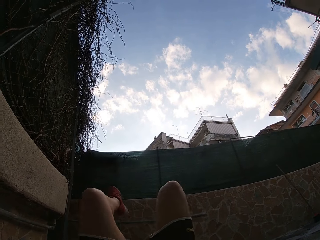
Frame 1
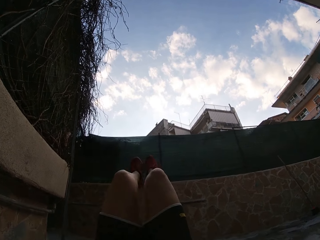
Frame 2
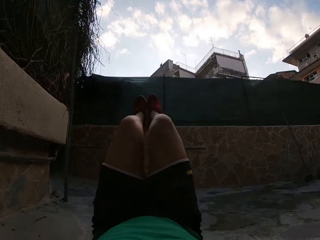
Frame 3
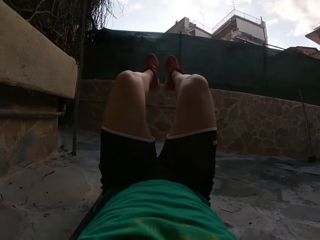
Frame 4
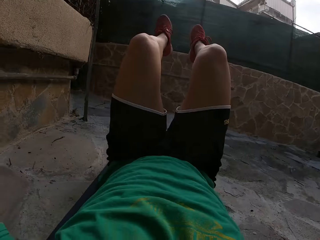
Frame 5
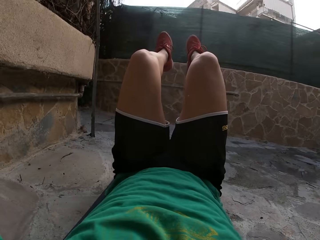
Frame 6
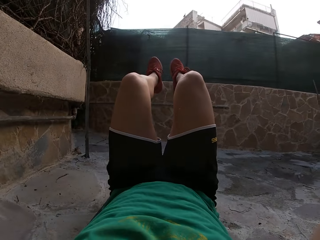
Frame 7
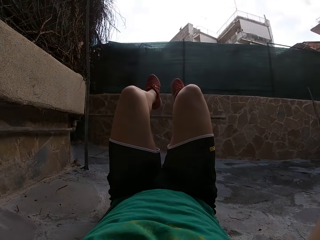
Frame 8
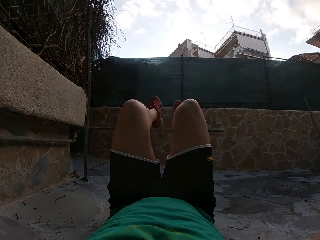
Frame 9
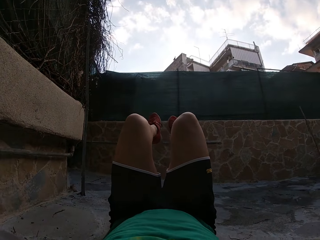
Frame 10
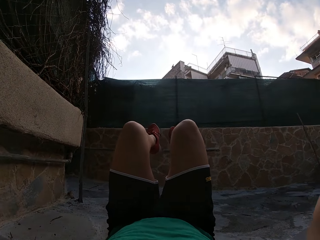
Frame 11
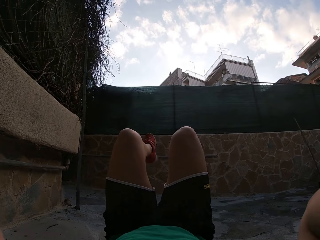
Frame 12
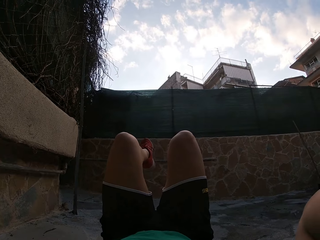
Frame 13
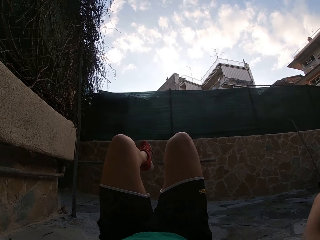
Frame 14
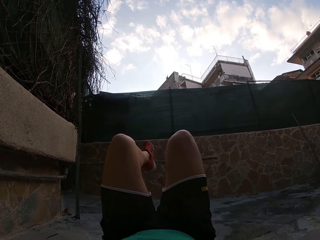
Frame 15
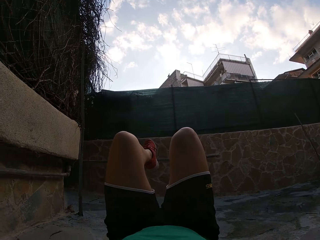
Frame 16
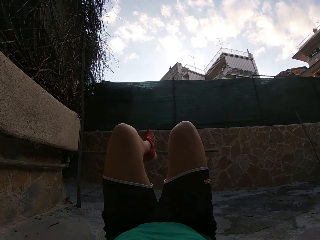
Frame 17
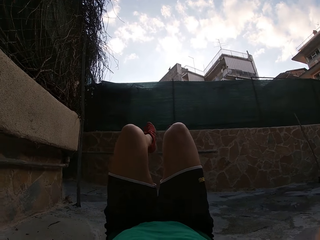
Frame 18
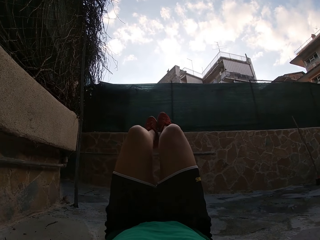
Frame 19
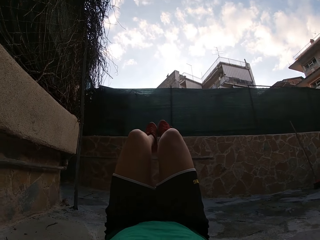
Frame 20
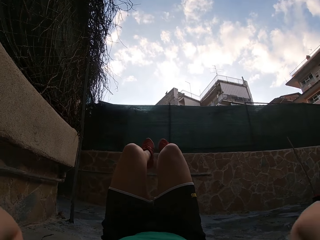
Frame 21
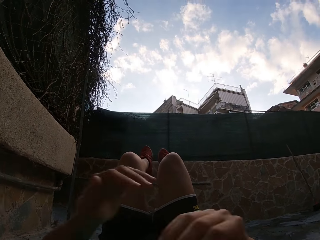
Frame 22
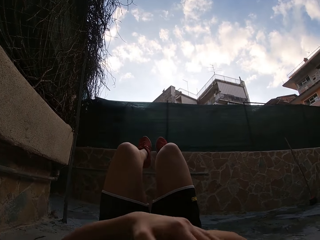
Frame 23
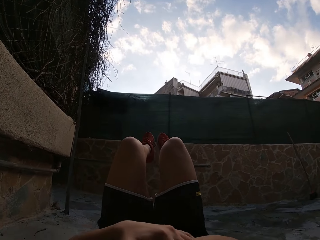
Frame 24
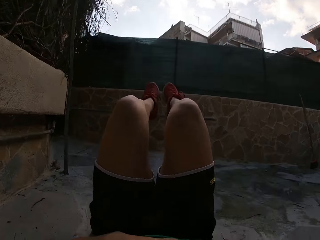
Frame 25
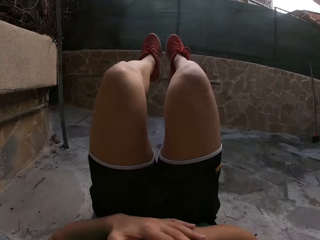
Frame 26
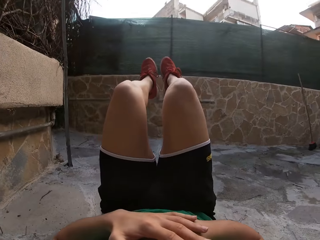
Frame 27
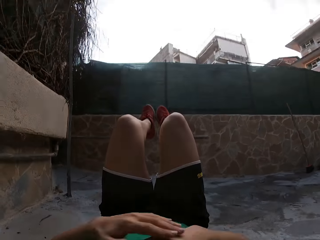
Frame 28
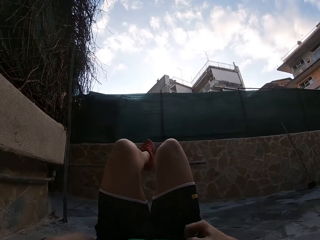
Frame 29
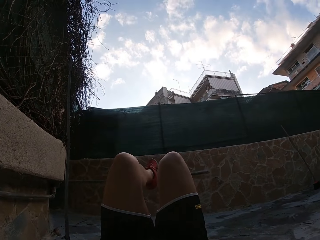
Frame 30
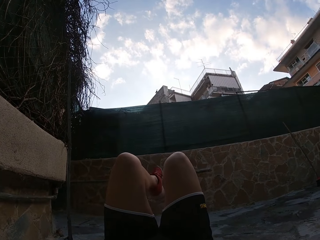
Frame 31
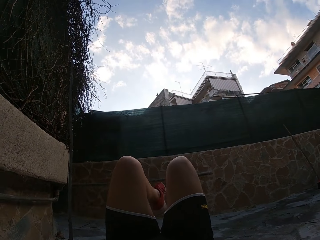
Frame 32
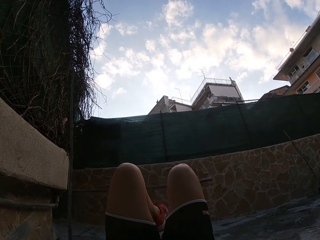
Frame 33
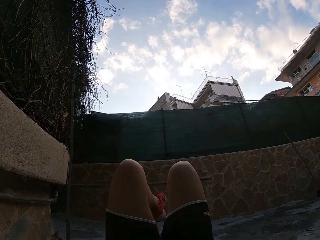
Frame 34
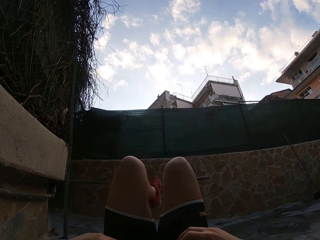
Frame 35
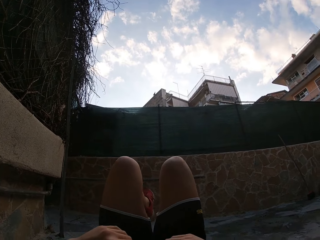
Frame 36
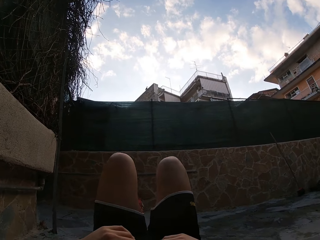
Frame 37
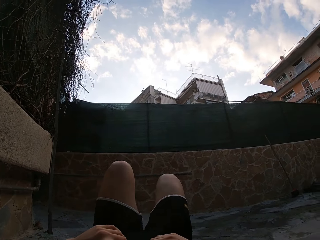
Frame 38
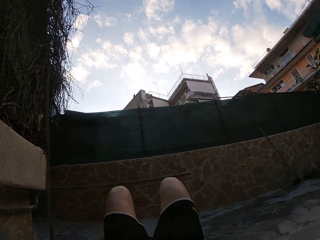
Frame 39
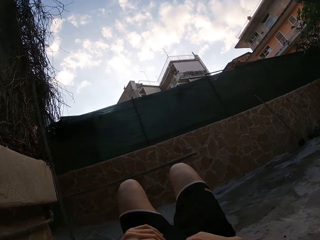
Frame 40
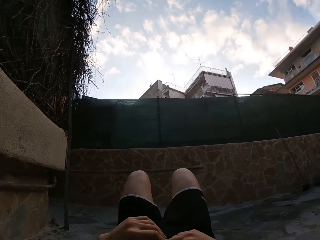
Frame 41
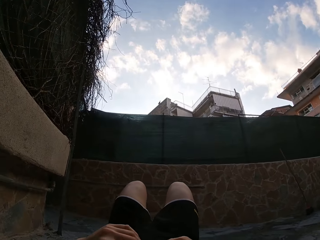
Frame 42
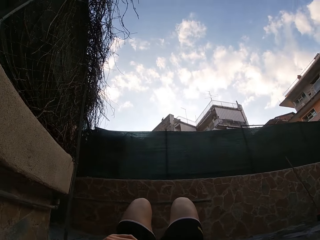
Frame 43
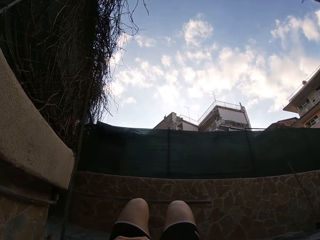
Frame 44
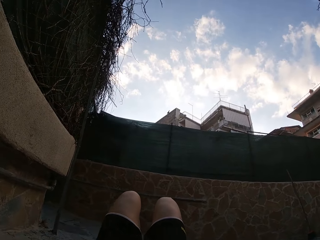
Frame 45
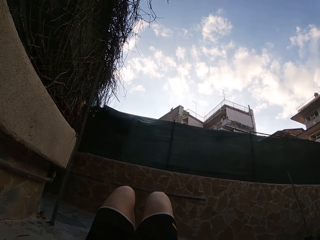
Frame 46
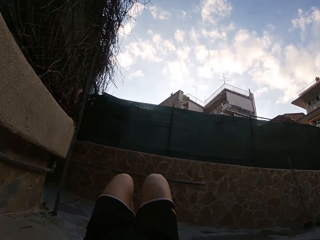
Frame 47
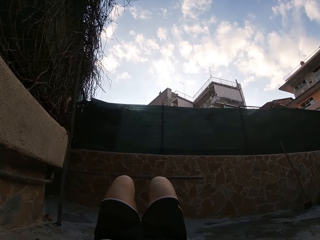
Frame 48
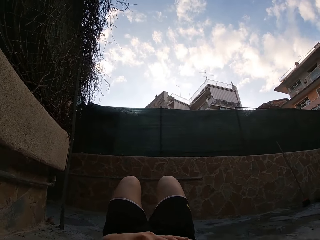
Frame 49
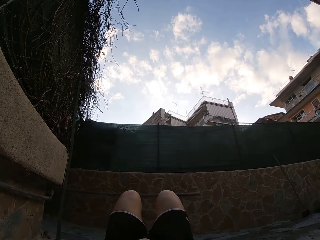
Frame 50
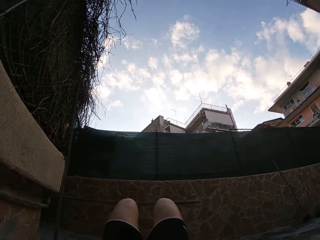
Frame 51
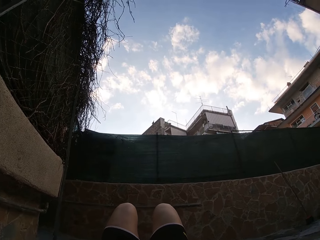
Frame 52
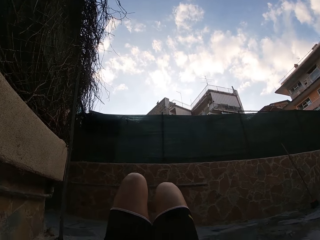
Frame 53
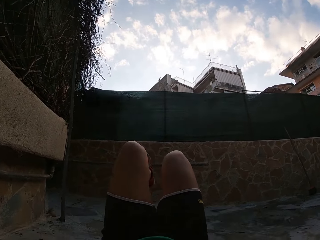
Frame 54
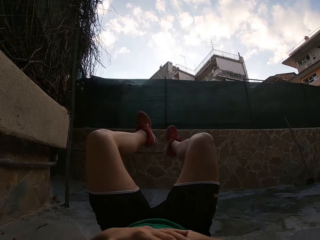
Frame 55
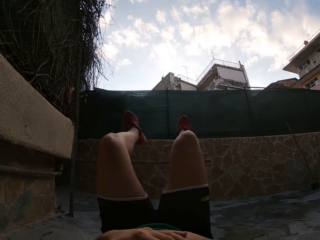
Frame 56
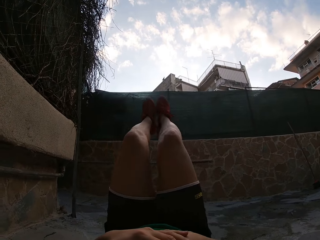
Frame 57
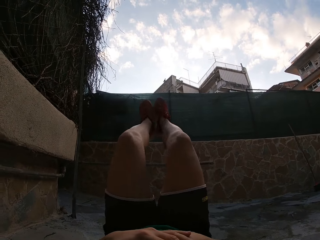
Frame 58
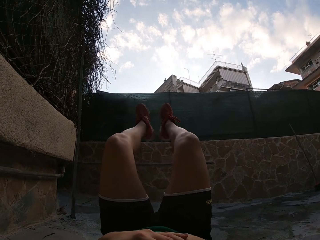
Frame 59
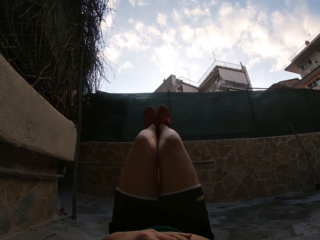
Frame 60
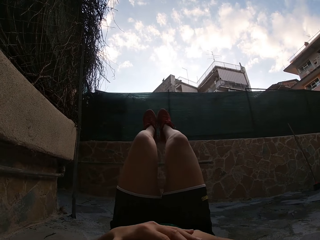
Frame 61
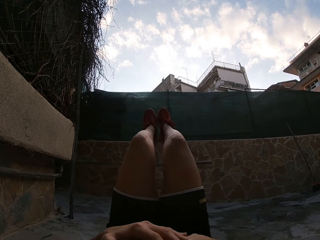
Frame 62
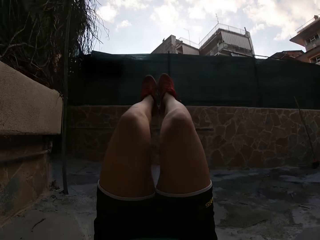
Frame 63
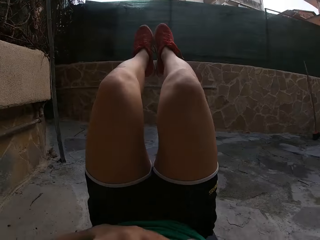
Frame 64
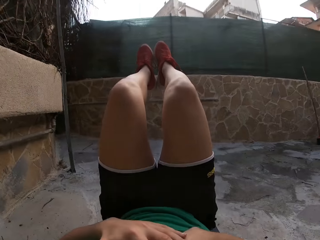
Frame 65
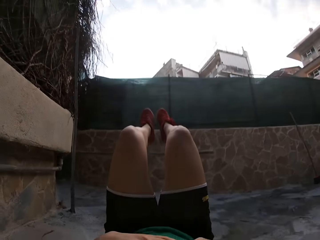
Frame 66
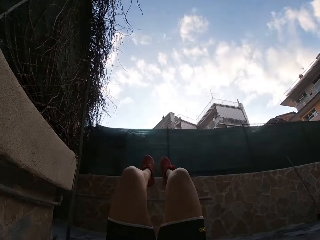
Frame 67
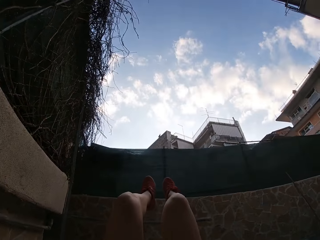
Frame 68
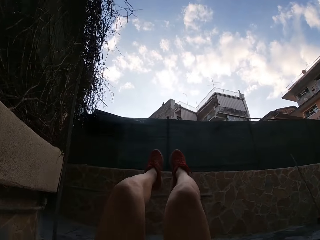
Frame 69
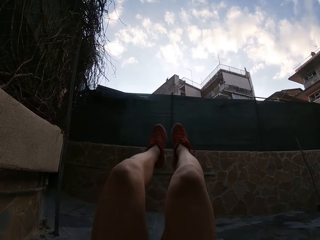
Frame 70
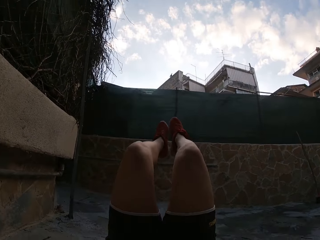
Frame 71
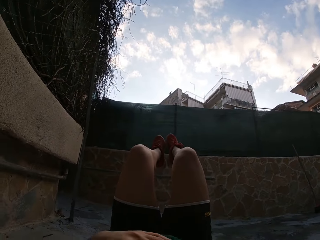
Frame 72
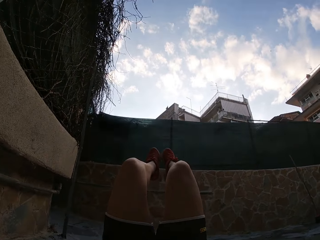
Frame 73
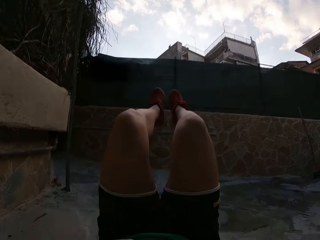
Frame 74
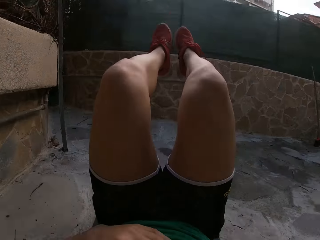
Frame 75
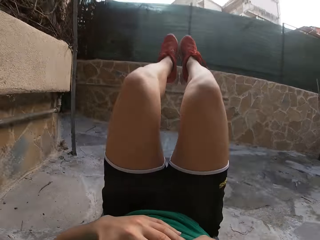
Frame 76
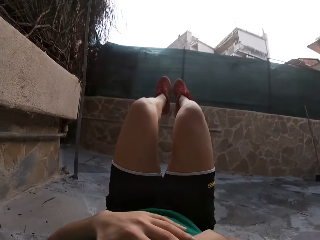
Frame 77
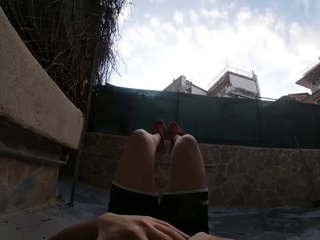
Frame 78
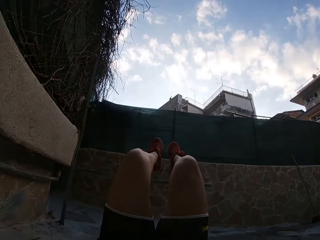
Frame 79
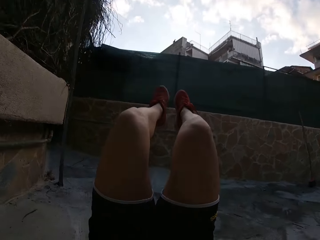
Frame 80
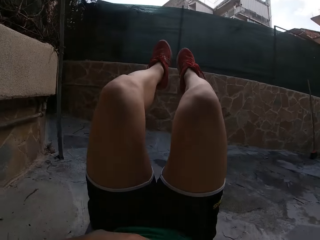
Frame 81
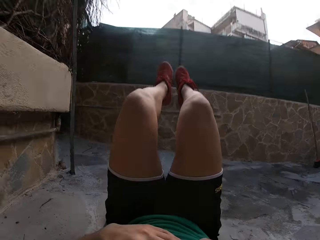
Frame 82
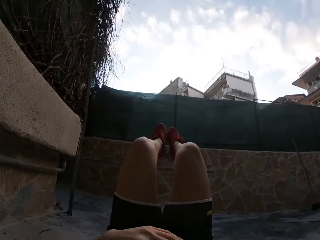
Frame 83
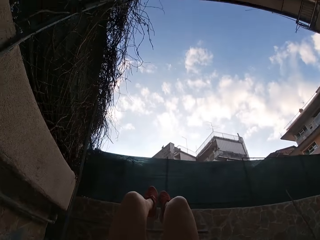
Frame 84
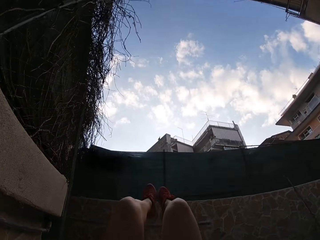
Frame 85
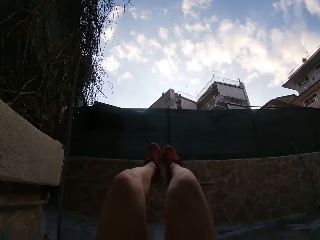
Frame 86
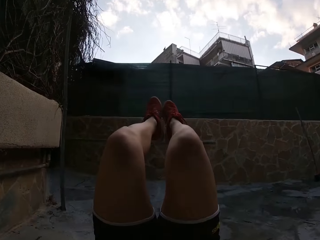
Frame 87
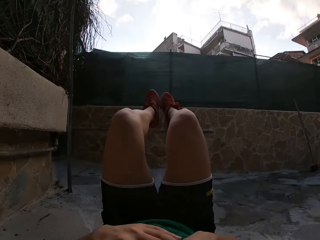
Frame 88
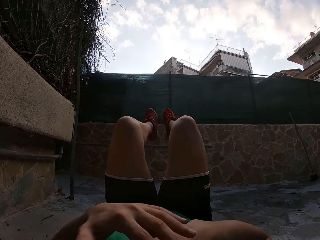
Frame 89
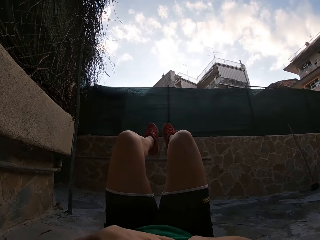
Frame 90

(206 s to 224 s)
The camera wearer raises his legs. He adjusts his body on the mat. He does the knee pull-ins. He places his foot on the ground. He does sit-ups on the mat. He raises his legs. He does the knee pull-ins.

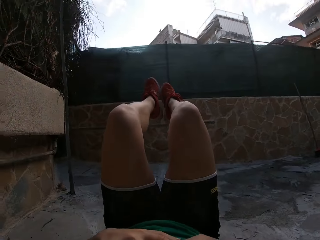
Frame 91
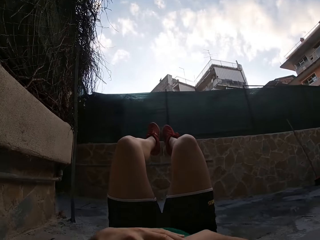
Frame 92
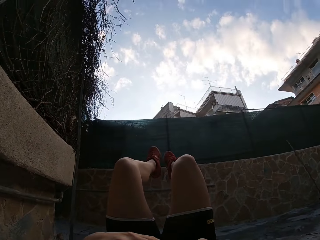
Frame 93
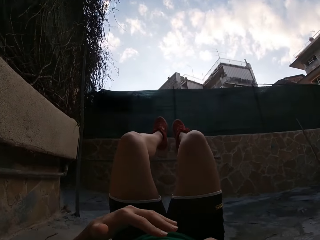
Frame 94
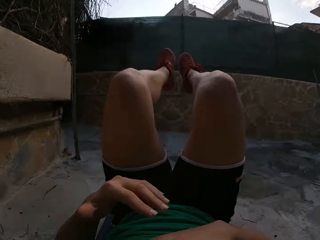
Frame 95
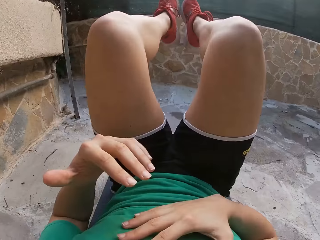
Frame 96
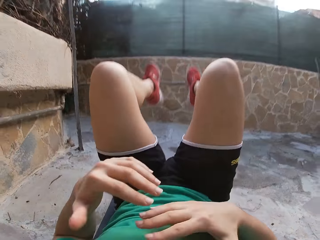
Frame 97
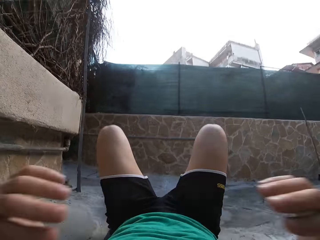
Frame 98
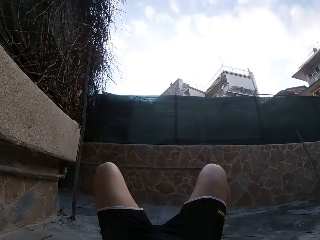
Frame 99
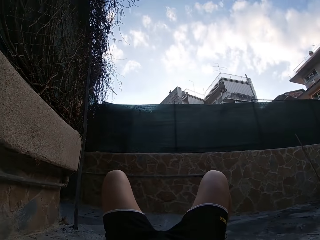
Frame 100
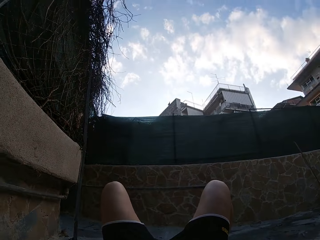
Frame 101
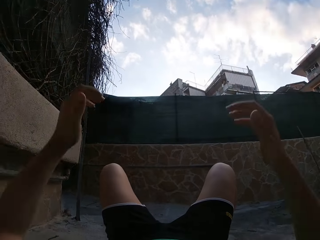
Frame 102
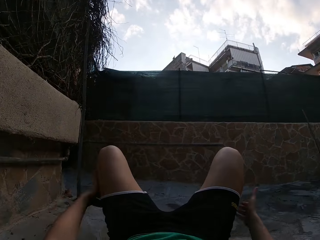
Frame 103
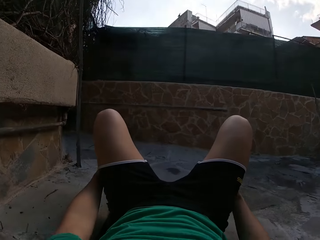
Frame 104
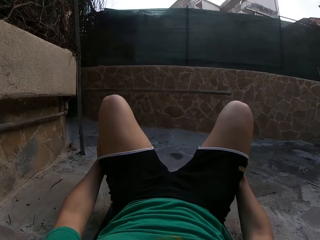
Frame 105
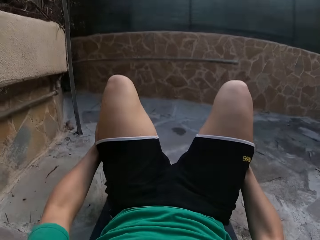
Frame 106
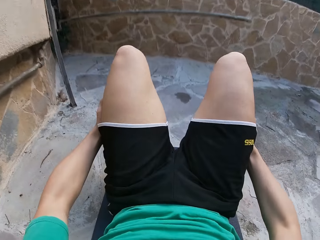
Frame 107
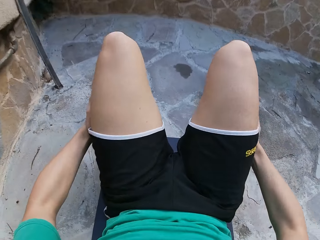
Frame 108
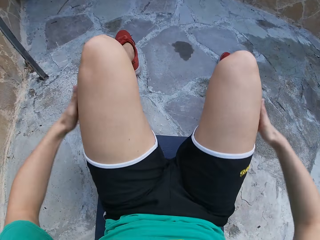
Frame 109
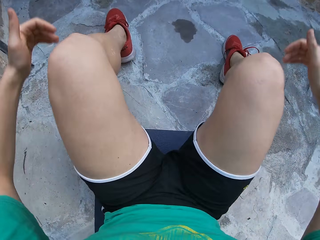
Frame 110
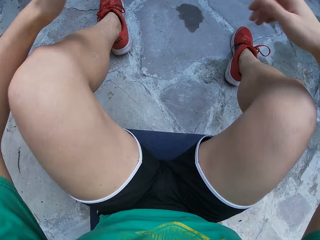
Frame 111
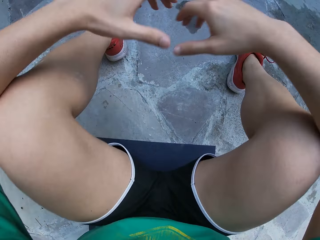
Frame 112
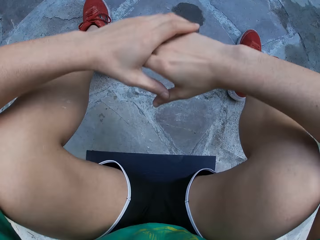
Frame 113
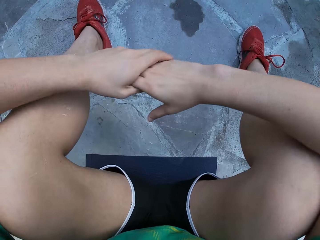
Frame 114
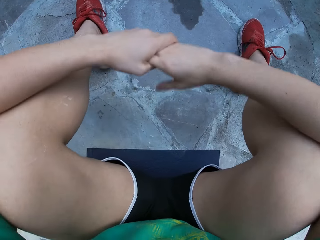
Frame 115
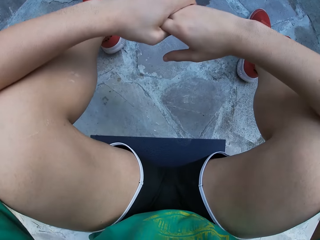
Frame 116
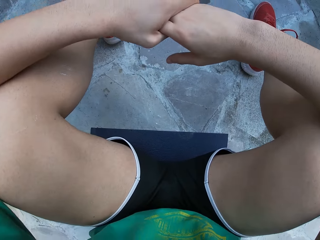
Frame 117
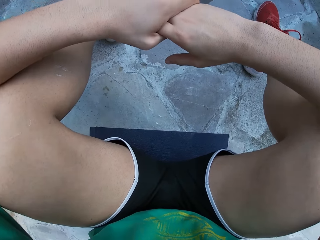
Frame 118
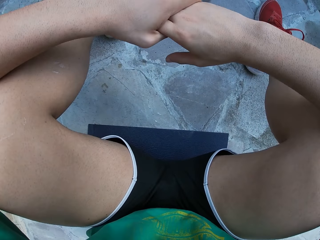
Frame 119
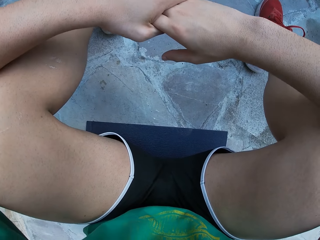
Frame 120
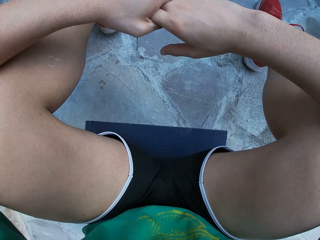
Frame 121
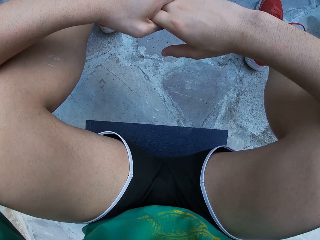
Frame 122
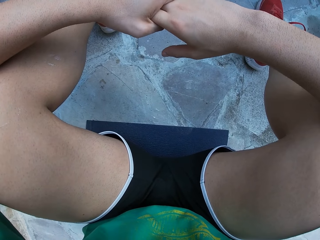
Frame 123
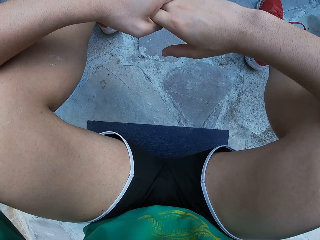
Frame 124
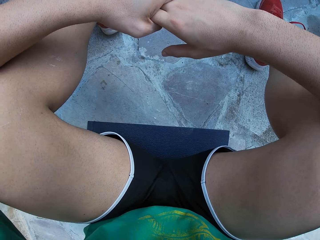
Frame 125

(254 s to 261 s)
The camera wearer adjusts the camera with both hands. He removes his hands from his chest. He sits up straight on the mat. He holds his legs.
